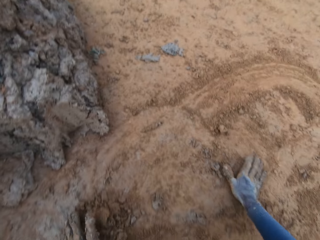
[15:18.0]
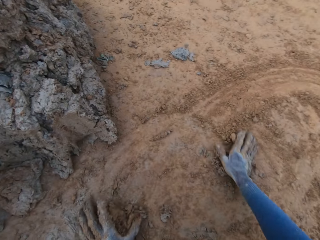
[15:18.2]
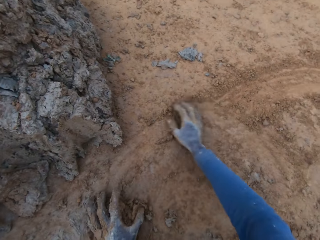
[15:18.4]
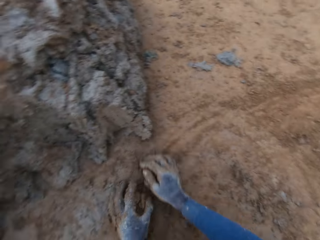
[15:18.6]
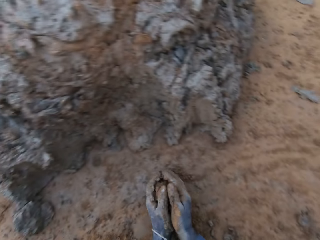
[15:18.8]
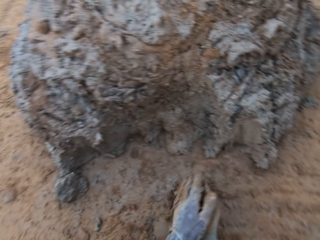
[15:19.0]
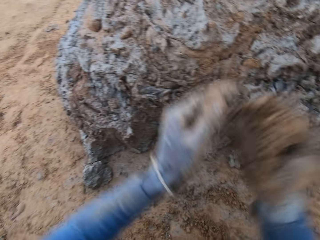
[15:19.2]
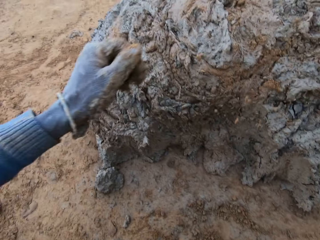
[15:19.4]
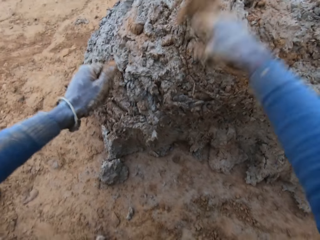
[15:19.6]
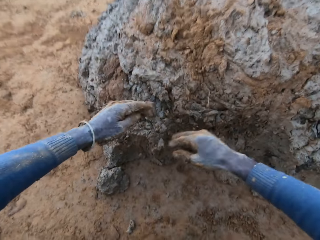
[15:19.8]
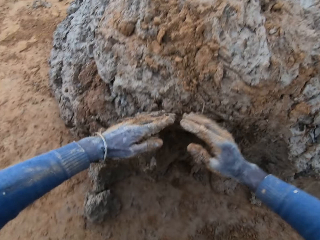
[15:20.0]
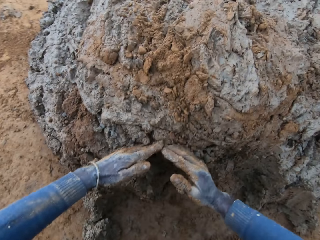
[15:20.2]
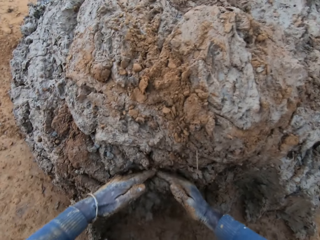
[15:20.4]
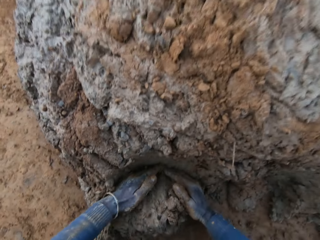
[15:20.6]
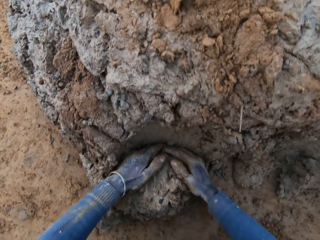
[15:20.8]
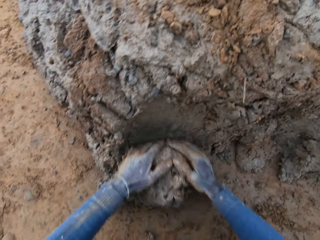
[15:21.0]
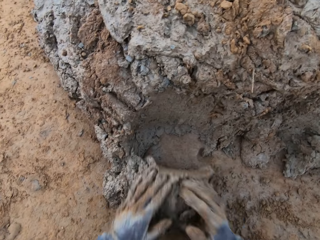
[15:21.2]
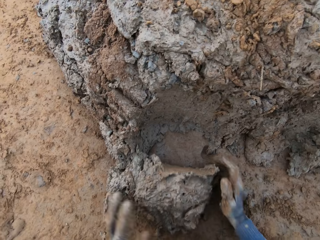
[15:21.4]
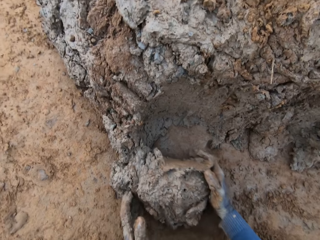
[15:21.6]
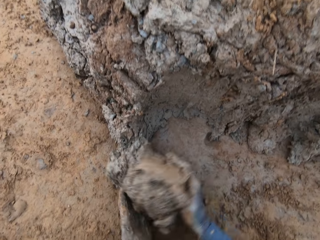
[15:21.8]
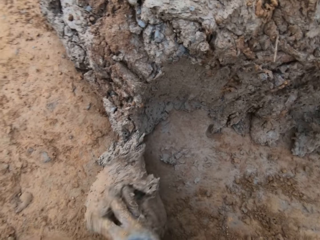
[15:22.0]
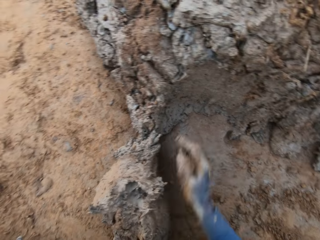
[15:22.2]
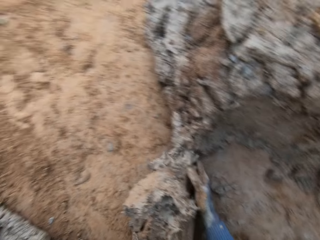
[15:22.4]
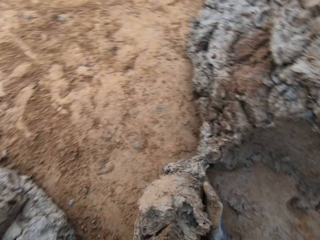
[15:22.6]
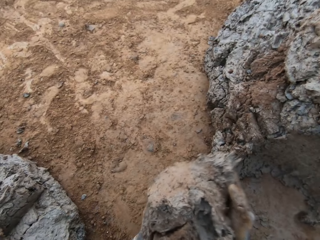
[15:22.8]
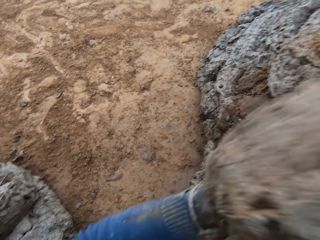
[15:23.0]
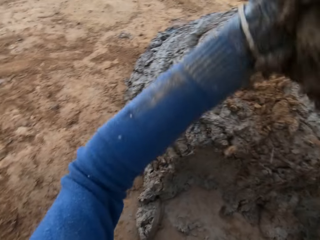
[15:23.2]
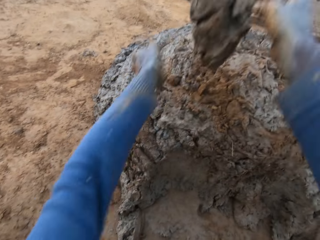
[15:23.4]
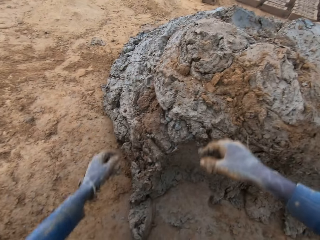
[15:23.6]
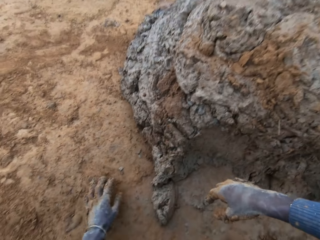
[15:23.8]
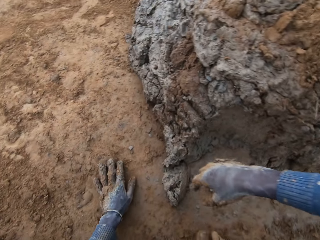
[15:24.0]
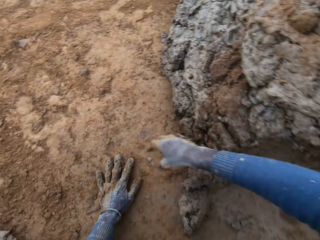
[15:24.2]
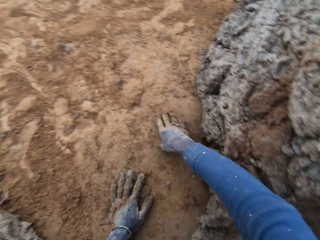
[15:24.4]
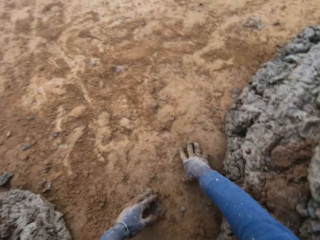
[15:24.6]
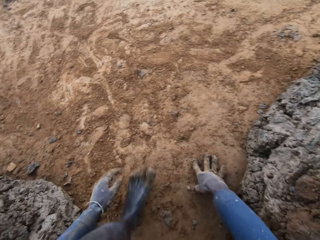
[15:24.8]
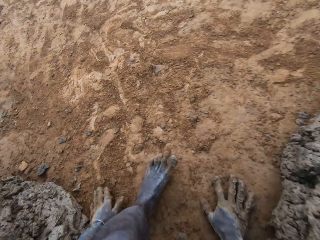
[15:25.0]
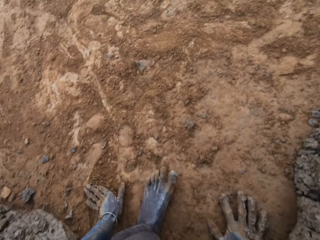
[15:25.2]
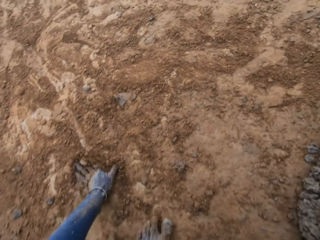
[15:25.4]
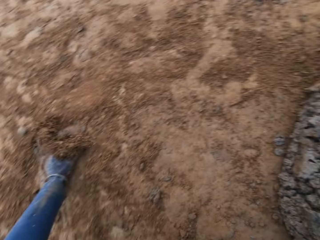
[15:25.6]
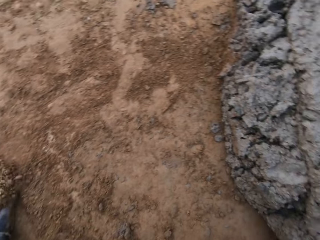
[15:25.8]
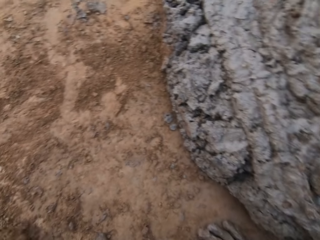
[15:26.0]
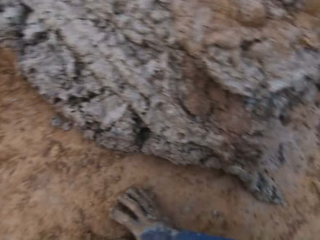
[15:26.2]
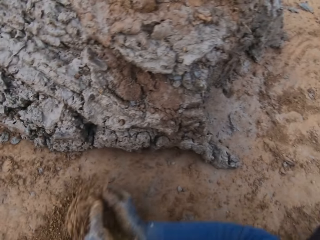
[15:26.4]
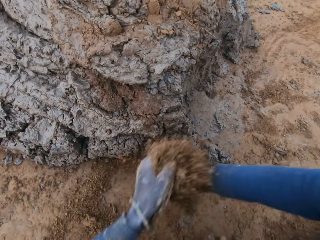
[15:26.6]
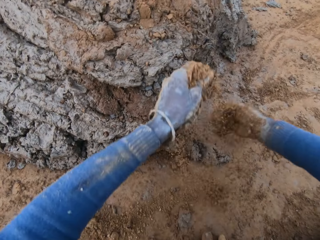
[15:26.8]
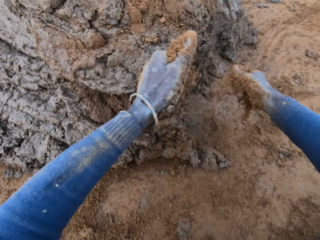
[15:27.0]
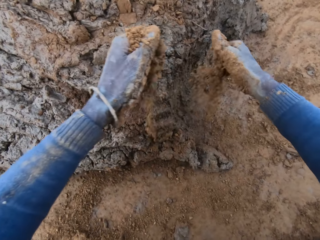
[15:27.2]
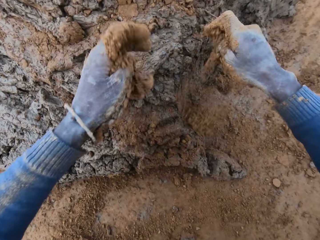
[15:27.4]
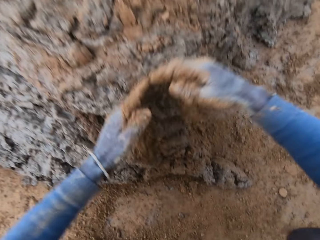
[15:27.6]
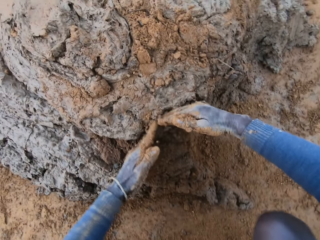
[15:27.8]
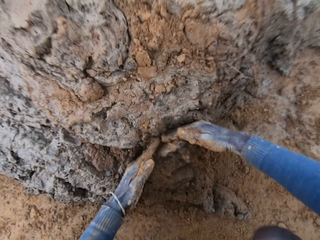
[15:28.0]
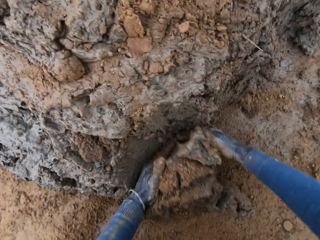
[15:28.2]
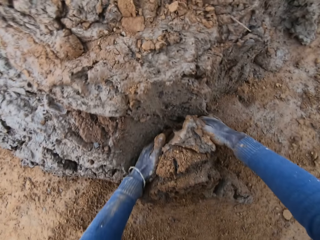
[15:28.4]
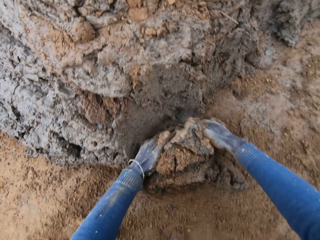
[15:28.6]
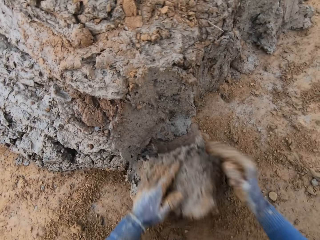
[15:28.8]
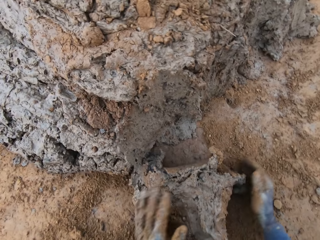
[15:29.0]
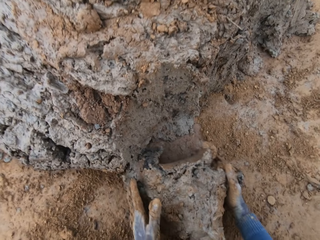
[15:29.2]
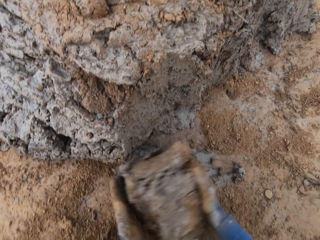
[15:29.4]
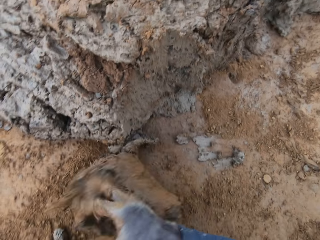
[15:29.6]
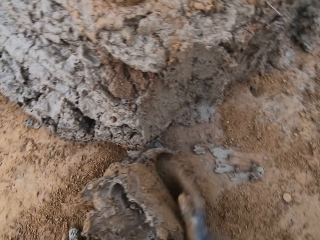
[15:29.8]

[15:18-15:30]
The camera wearer gathers sand and concrete from the ground with his hands. He drops the sand and concrete in his hands on the heap of concrete. He cuts a portion of the concrete from the heap of concrete with his hands. He drops the concrete in his hands on the heap of concrete. He rubs his hand on the soil. He gathers the sand from the ground with his hands. He rubs the sand in his hands. He cuts a portion of the concrete from the heap of concrete with his hands.

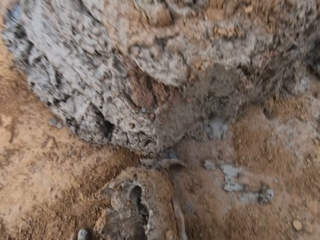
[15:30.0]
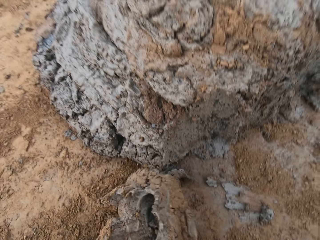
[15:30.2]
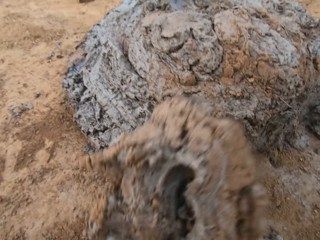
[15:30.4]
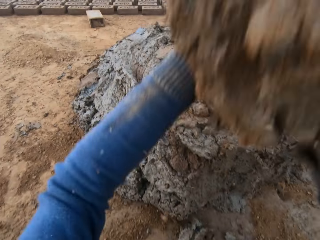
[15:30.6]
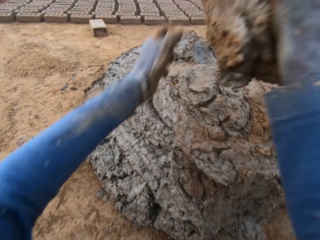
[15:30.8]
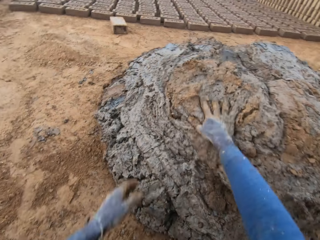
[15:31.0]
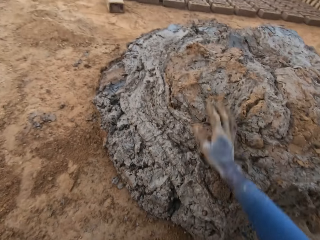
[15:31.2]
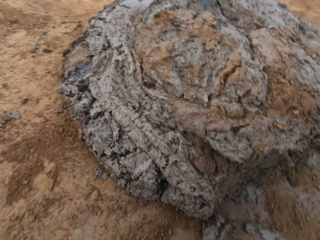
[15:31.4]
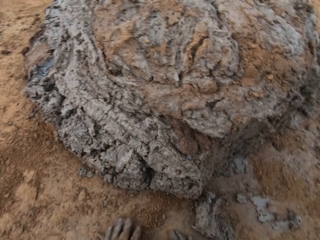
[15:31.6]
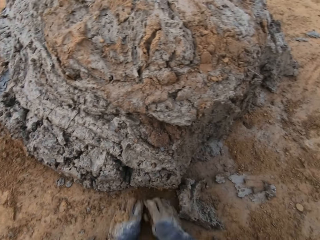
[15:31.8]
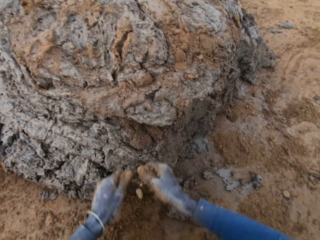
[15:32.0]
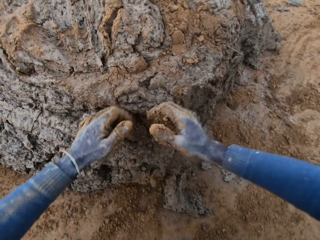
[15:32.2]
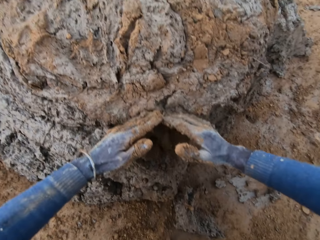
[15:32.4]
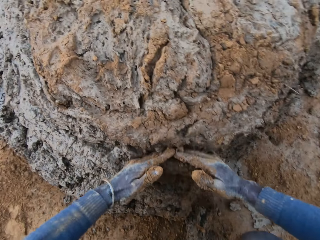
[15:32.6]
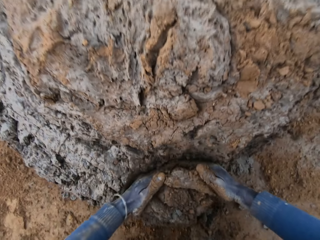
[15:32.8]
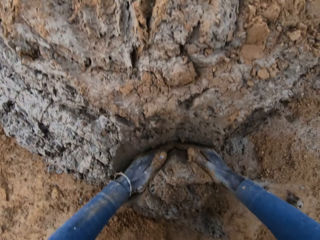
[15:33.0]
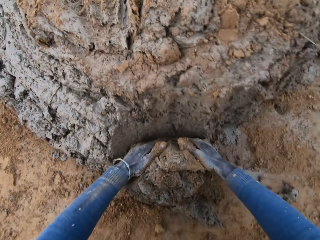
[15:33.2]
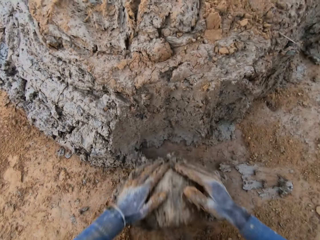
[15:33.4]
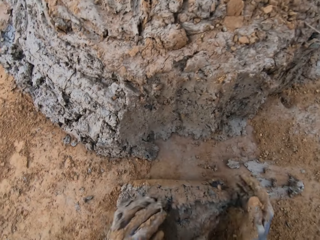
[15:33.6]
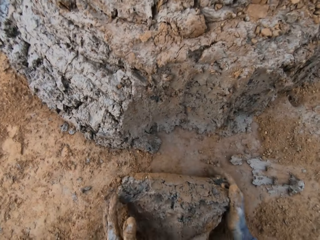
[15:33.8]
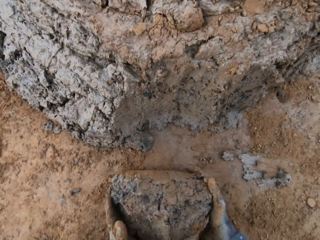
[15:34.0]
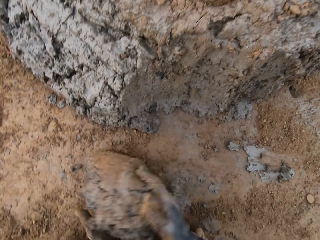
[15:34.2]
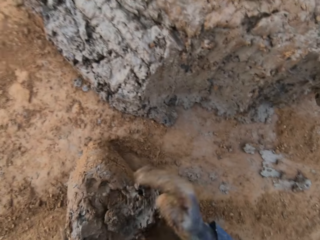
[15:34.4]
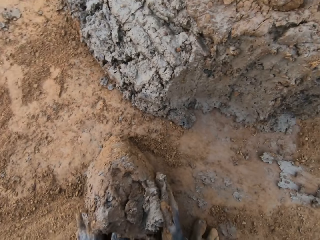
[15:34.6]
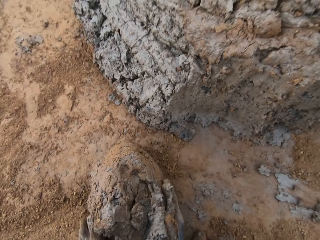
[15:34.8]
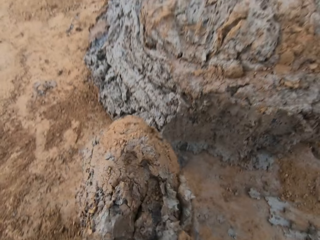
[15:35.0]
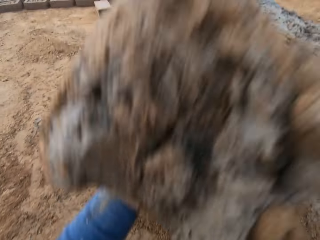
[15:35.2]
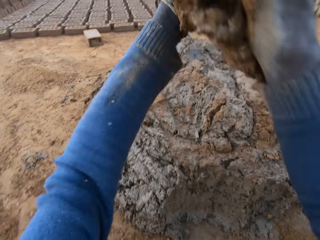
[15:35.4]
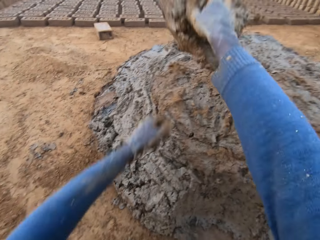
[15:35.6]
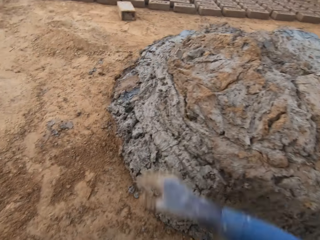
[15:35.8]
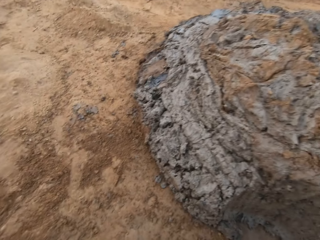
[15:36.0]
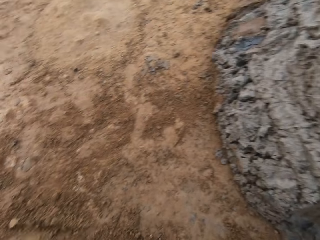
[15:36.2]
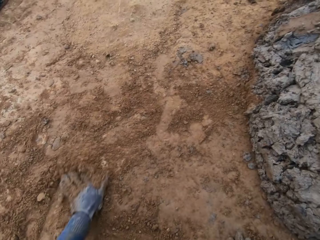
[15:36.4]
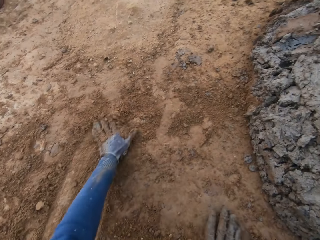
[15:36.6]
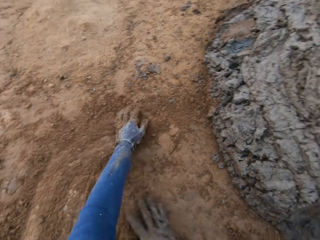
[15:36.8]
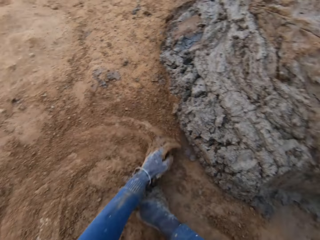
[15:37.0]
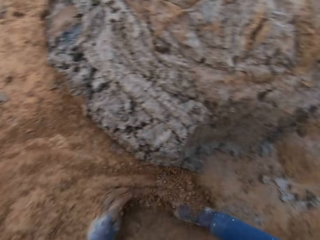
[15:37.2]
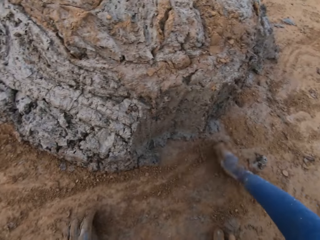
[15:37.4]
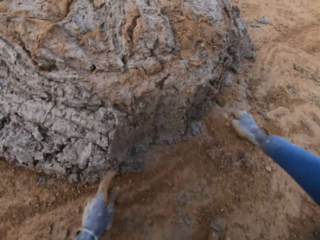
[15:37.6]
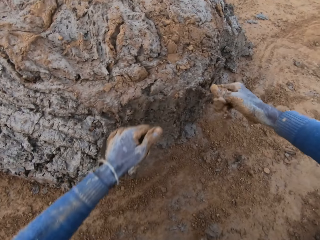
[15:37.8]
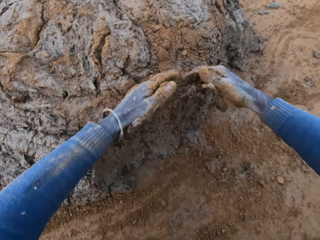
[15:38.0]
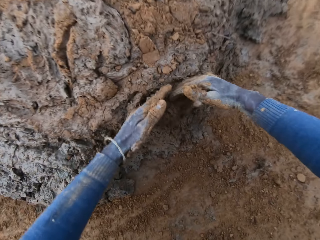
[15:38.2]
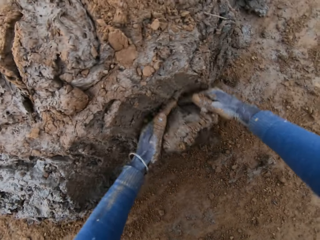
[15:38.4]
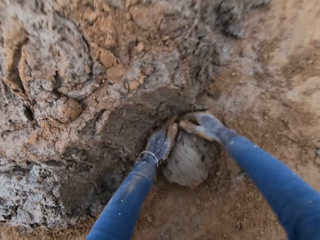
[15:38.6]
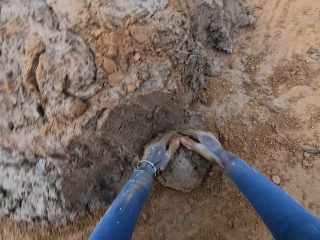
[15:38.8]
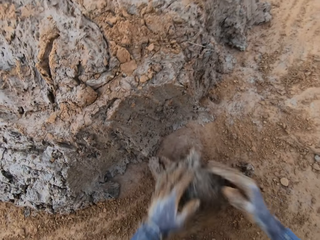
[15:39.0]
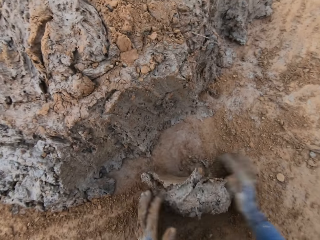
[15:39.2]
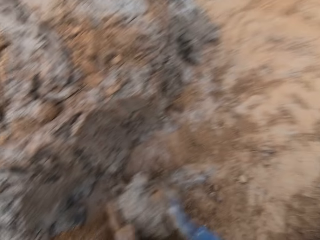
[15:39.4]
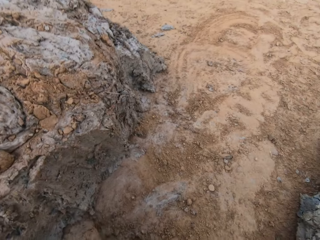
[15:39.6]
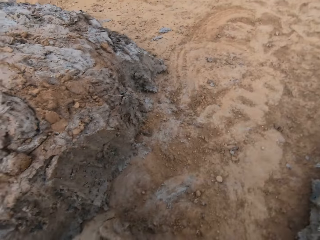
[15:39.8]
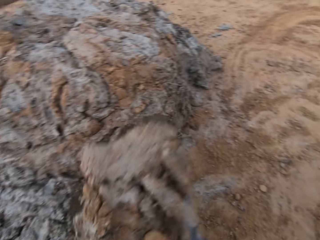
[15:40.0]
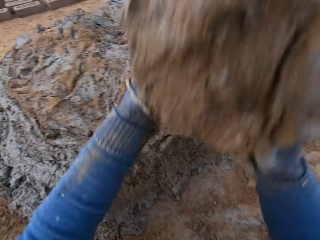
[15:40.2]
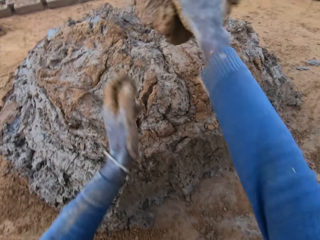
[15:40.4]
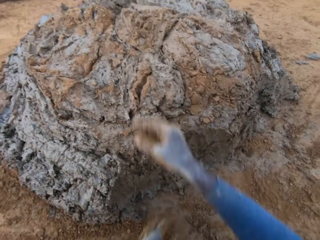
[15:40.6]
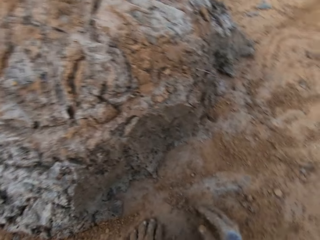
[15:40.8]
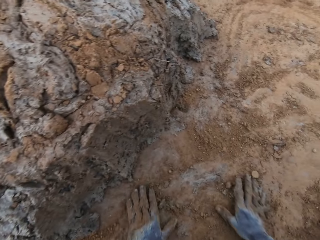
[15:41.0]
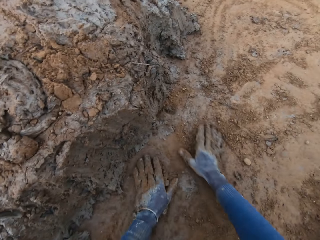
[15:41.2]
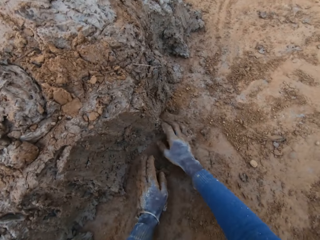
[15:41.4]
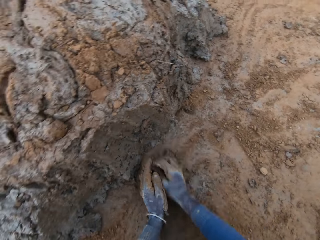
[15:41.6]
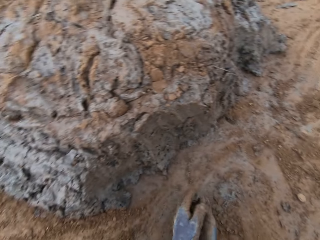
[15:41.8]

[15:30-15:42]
The camera wearer drops the concrete or clay in his hands on the heap of concrete. He cuts a portion of the concrete from the heap of concrete with his hands. He drops the concrete in his hands on the heap of concrete. He rubs his hands on the ground. He cuts a portion of the concrete from the heap of concrete with his hands. He drops the concrete in his hands on the heap of concrete. He takes the clay from the ground.
